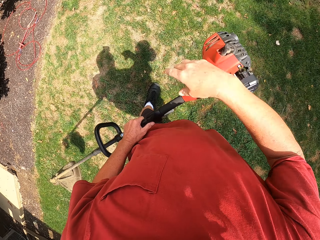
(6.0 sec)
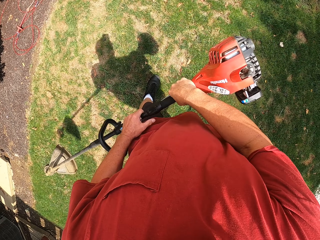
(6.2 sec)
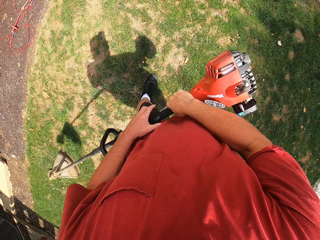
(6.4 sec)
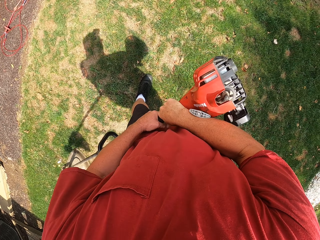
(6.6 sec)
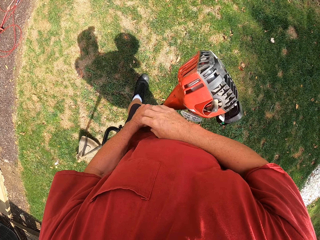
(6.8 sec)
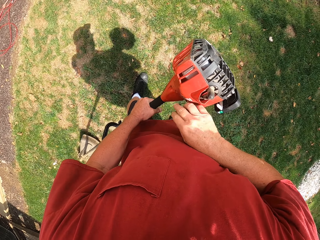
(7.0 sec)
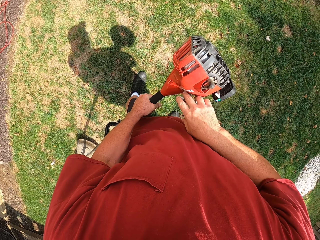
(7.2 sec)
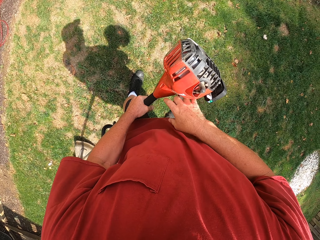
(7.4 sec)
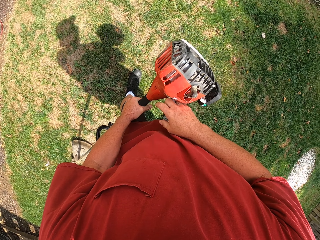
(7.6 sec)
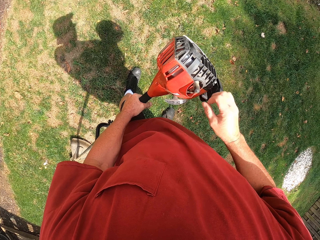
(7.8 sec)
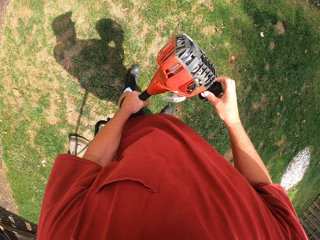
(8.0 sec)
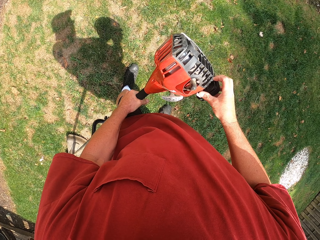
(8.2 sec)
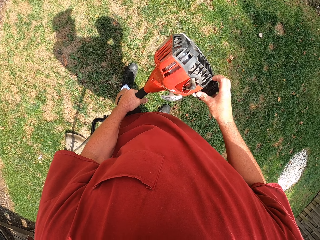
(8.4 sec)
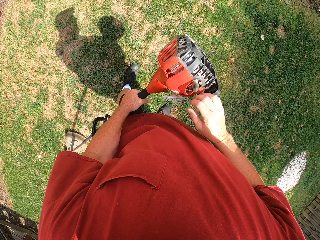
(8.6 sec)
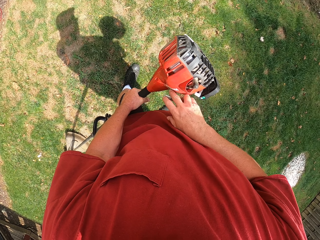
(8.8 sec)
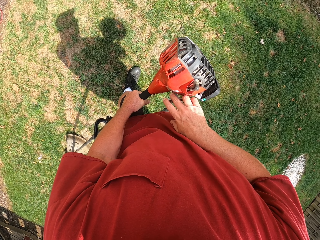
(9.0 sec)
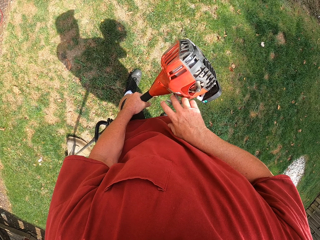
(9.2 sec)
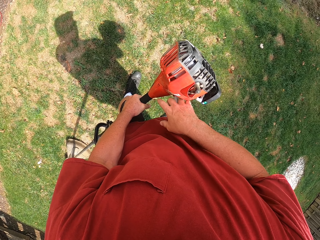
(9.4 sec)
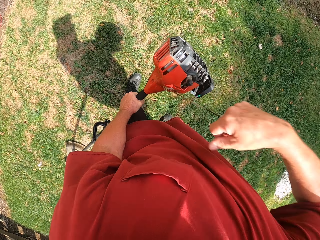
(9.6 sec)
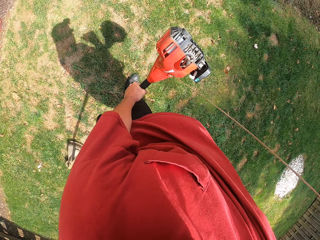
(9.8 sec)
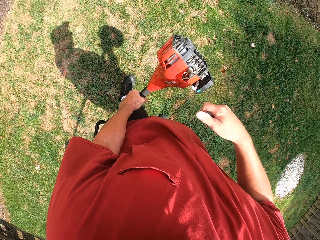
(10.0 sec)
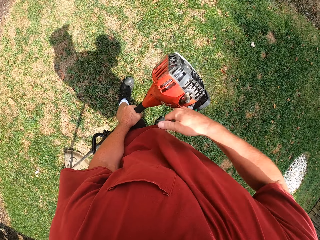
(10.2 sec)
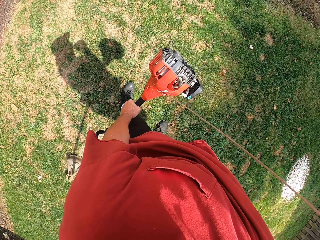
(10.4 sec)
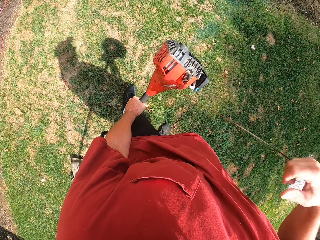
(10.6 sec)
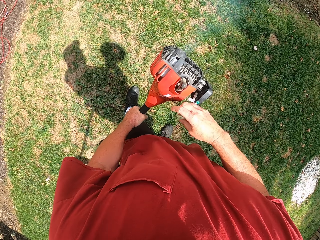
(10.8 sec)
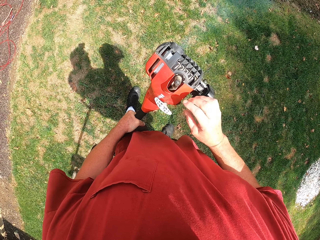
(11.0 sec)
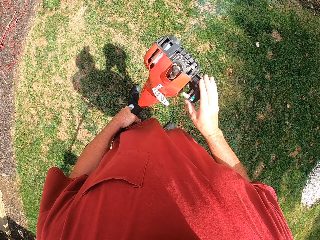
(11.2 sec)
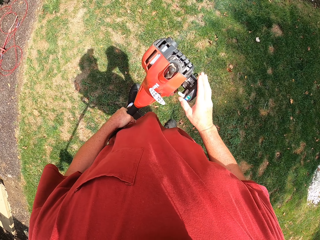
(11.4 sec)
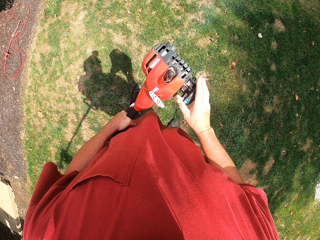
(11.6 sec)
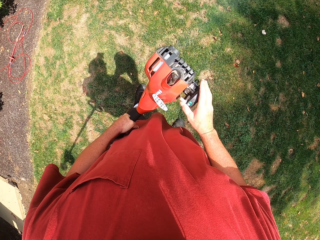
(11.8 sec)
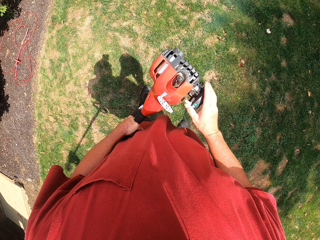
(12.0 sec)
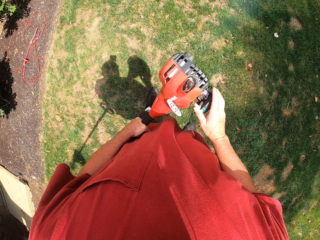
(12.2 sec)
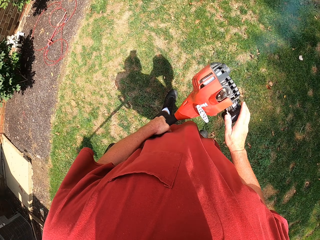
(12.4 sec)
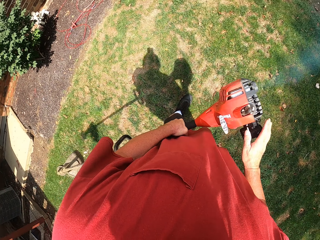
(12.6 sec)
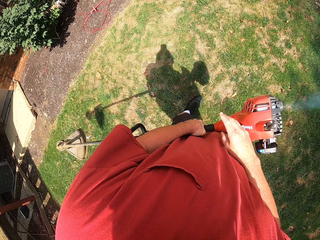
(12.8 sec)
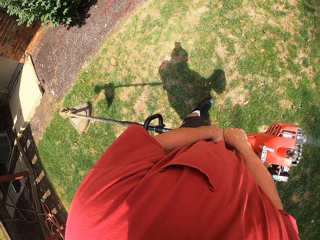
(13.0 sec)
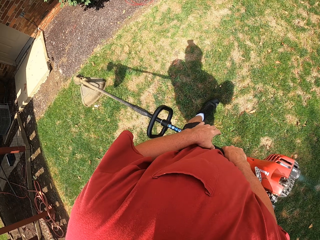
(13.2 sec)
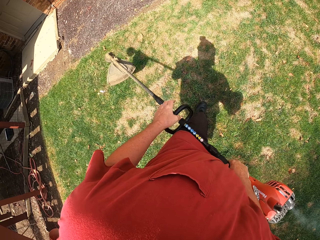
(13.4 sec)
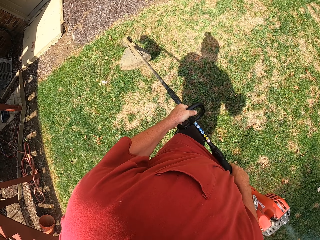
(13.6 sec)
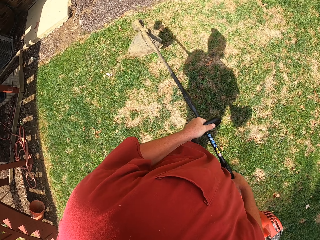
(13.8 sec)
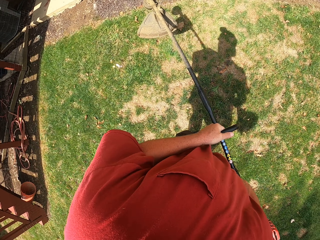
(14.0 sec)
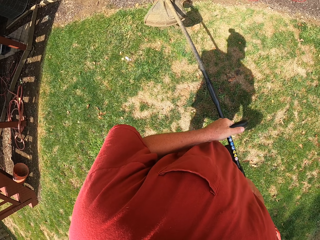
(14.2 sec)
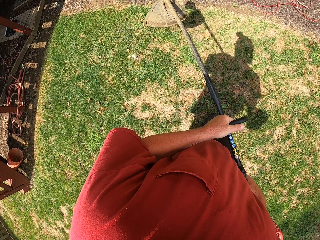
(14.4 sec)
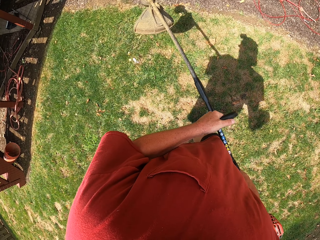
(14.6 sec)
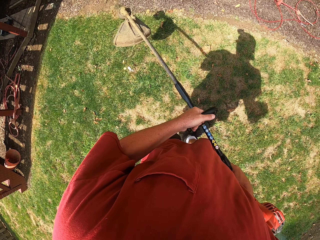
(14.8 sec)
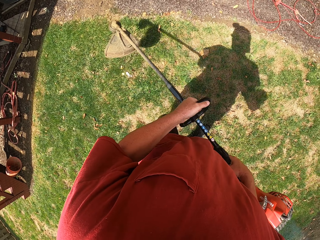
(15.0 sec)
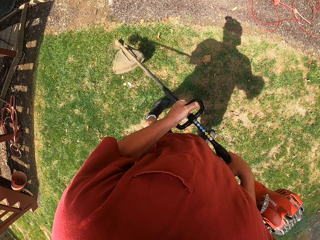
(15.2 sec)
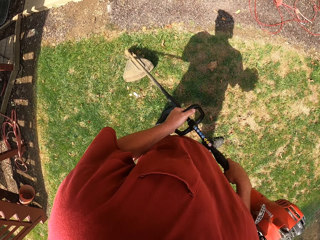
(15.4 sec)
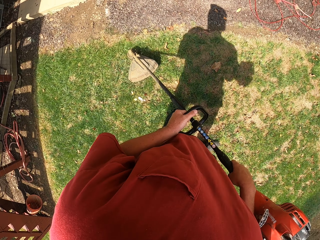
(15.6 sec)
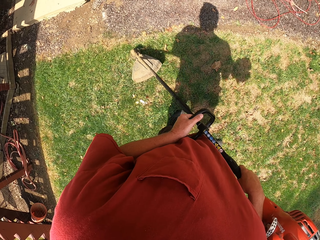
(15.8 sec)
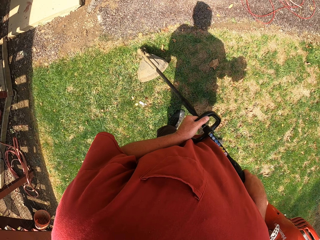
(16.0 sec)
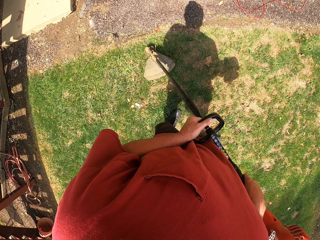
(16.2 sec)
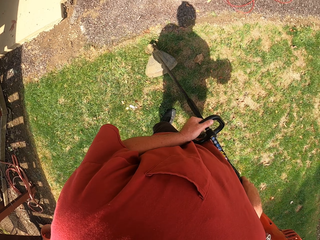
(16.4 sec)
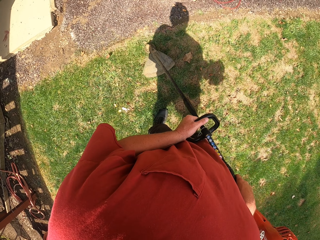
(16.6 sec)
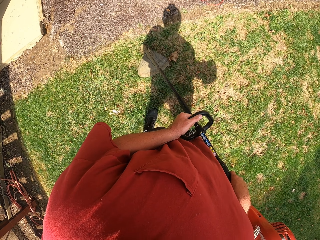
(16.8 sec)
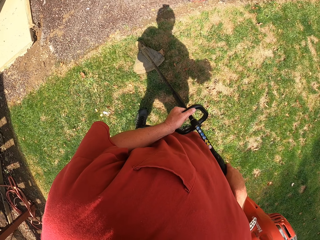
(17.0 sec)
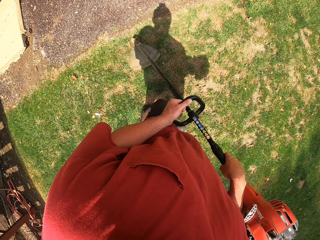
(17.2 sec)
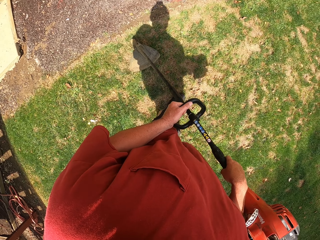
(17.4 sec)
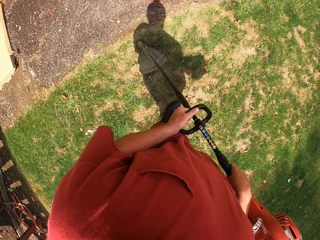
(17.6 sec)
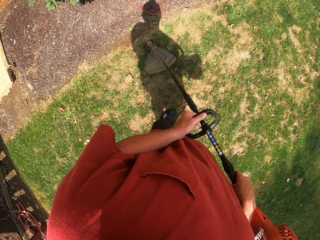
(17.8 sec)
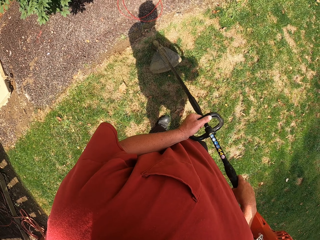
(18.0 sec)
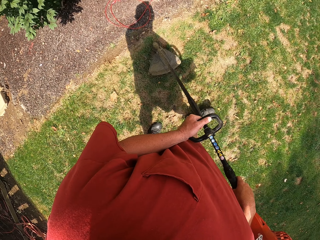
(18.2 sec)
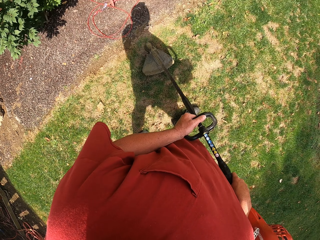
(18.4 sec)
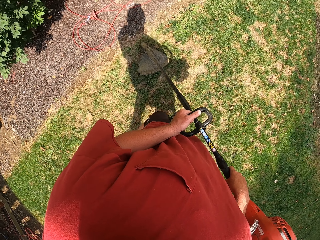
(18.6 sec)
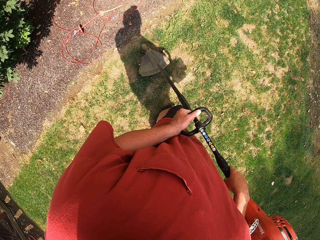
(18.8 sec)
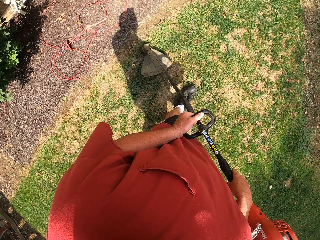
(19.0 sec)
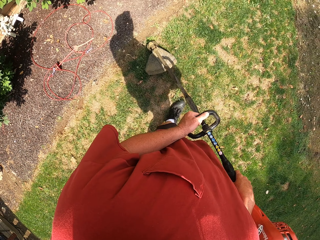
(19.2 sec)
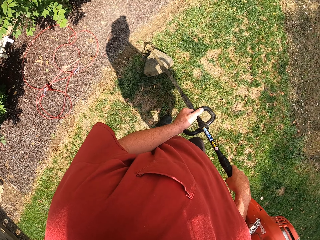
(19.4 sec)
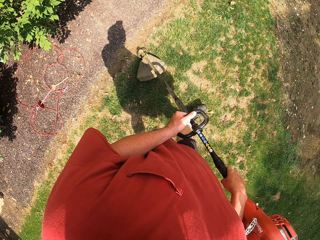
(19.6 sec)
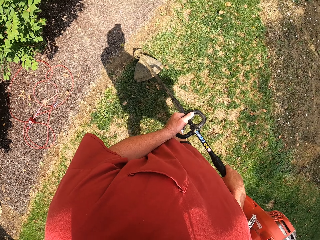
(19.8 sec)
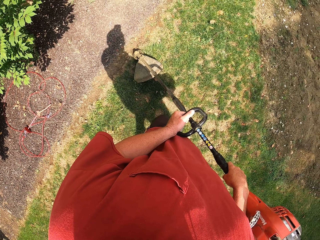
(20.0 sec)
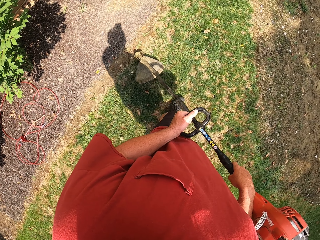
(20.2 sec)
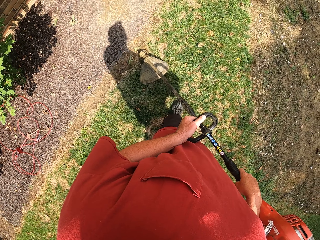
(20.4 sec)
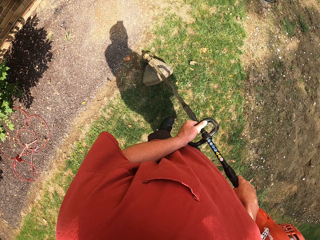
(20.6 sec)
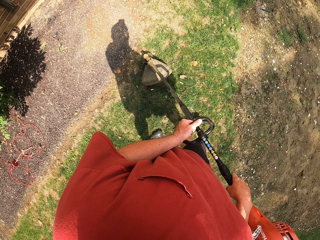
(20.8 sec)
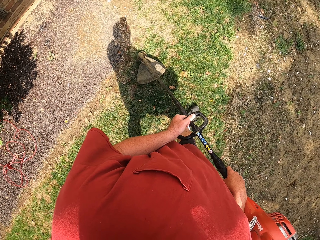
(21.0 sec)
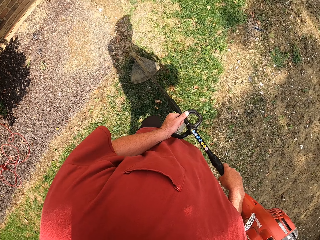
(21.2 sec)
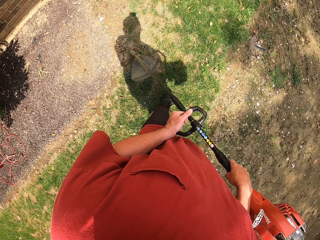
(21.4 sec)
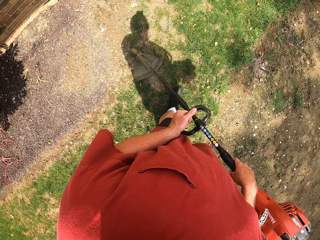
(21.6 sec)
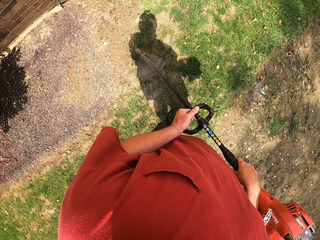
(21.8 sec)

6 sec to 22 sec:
The camera wearer holds the grass cutter with the right hand. They move the right hand on the machine, pull the string from the grass cutter machine with the right hand, and ignite the grass cutter. They place a hand on the machine. They move the machine on the grass. They cut the grass with the grass cutter machine.

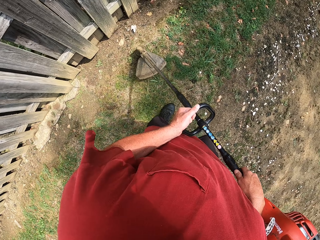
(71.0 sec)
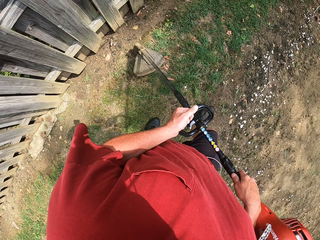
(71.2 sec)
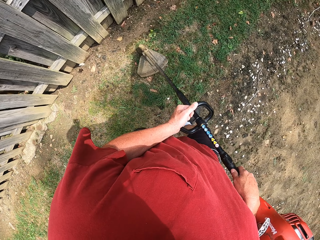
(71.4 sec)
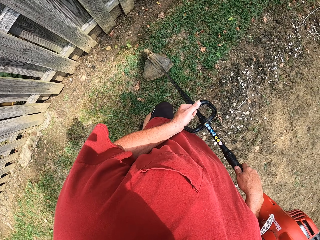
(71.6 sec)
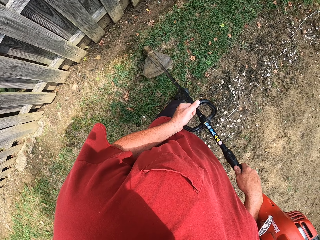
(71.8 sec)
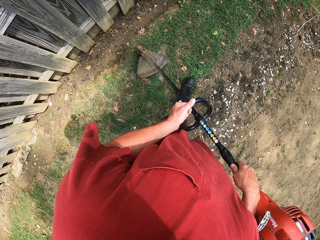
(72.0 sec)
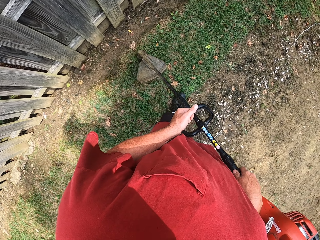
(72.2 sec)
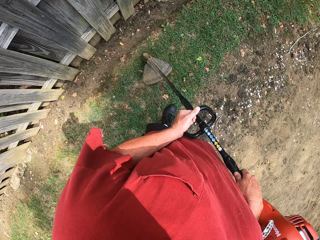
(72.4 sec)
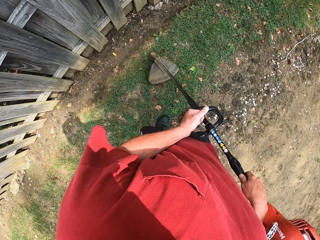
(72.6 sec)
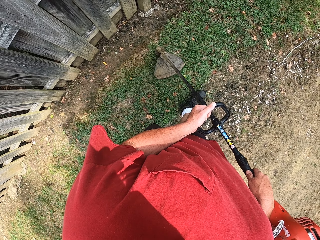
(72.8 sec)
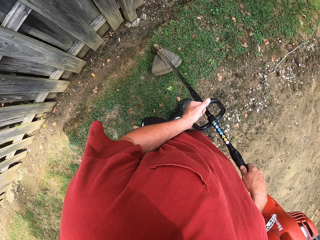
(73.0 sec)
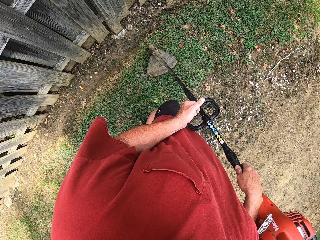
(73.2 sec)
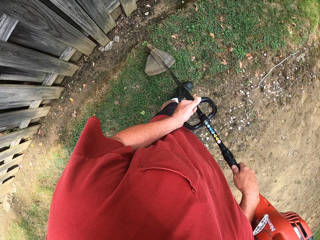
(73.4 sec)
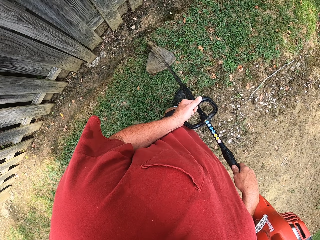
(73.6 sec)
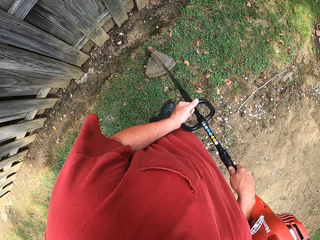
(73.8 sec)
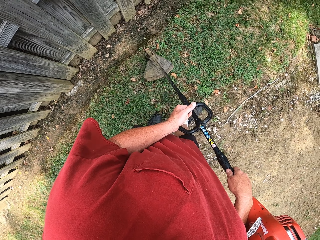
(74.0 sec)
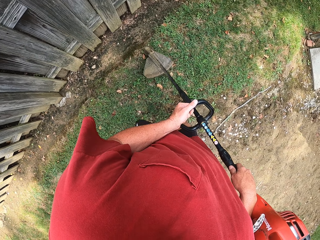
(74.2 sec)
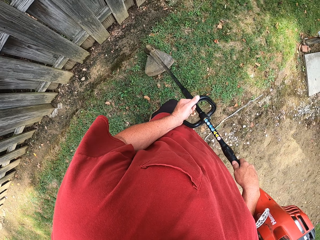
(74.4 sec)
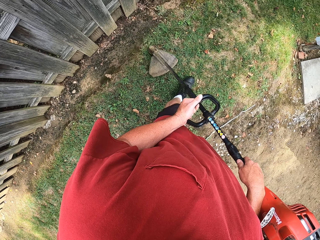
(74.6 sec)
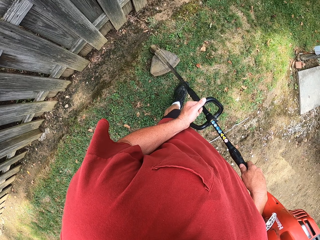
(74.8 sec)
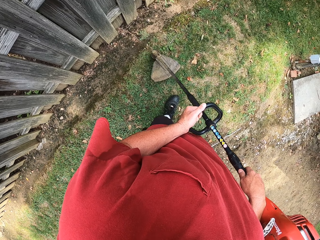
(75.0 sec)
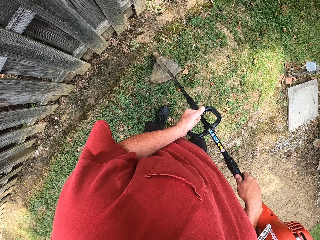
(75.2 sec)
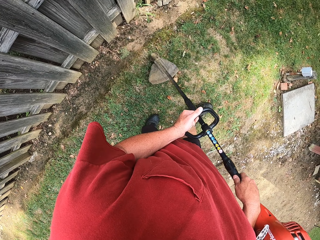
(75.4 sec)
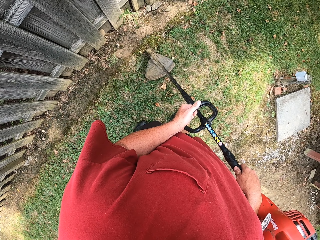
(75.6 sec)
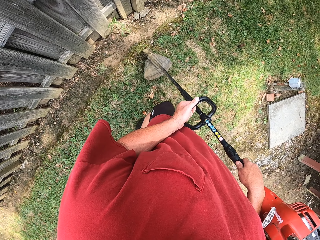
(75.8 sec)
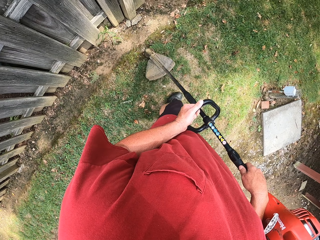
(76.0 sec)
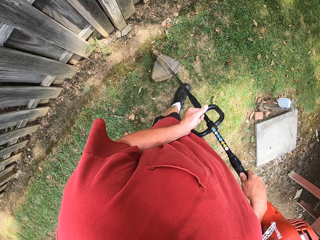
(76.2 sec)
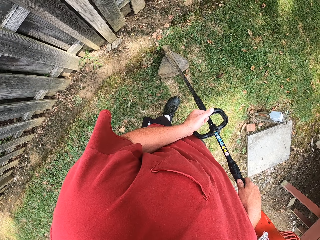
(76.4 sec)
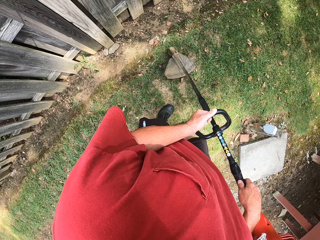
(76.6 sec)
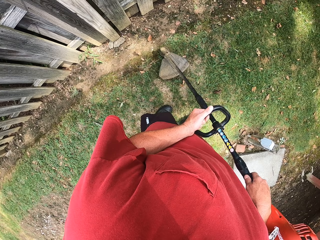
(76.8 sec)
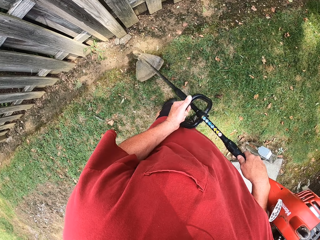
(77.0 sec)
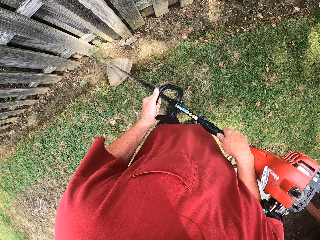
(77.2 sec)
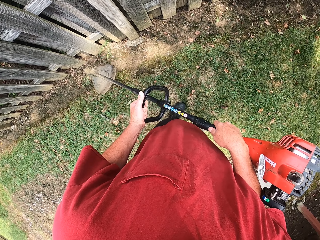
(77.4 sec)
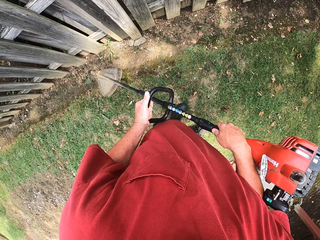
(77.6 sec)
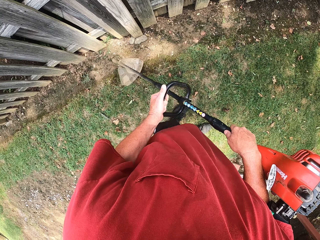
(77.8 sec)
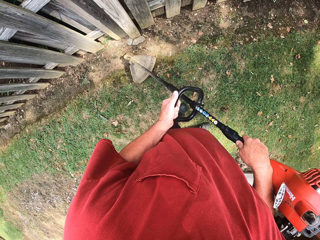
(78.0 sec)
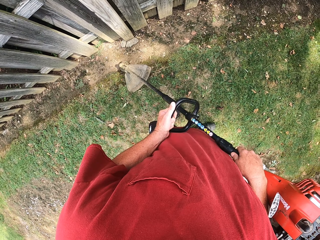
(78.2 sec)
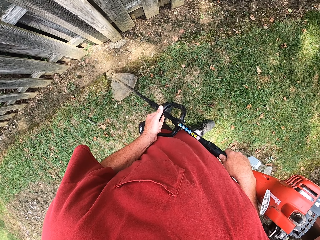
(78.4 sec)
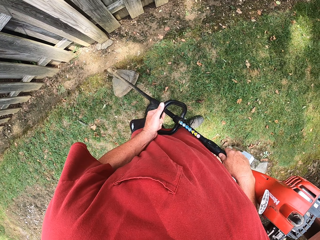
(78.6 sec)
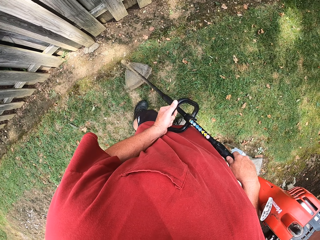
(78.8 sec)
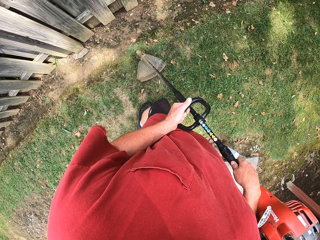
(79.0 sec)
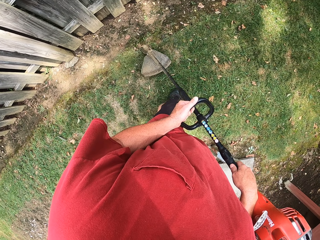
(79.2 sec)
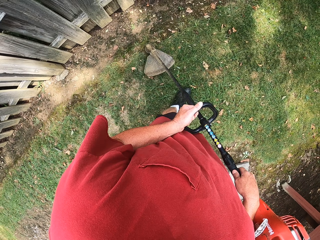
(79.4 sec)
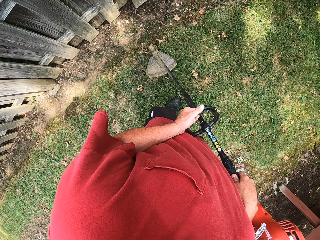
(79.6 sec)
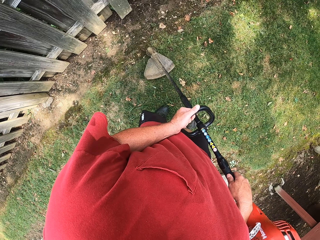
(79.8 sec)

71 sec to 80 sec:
The camera wearer walks around the field. They cut grass with the grass cutter machine.
